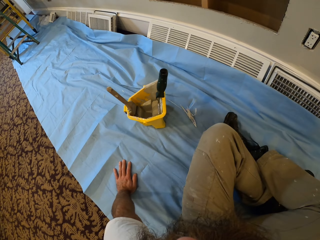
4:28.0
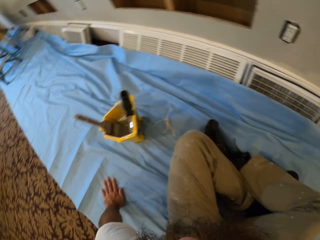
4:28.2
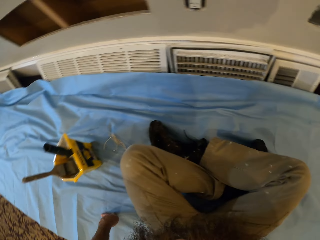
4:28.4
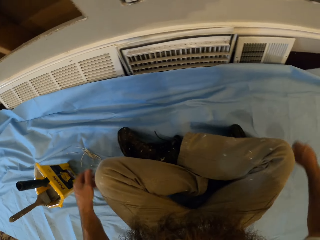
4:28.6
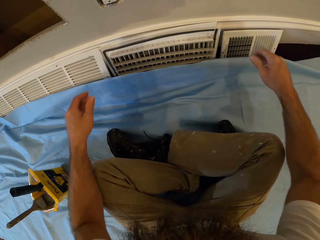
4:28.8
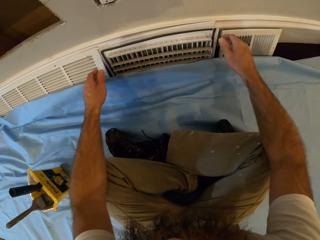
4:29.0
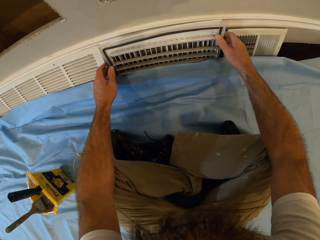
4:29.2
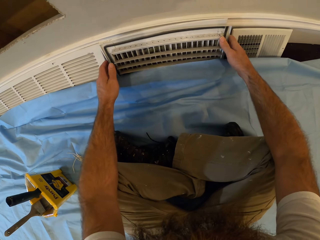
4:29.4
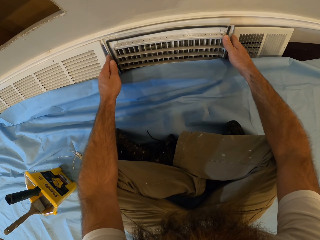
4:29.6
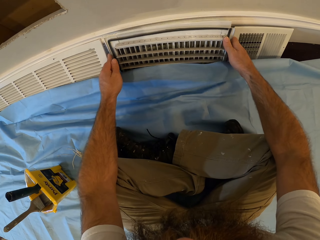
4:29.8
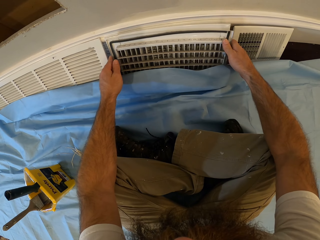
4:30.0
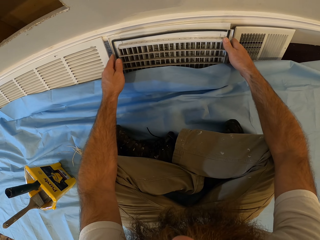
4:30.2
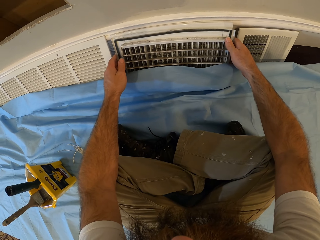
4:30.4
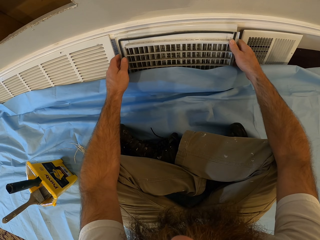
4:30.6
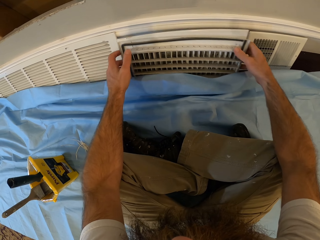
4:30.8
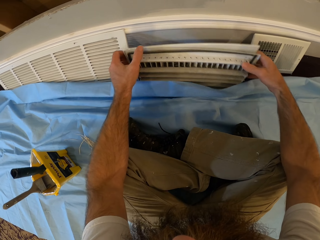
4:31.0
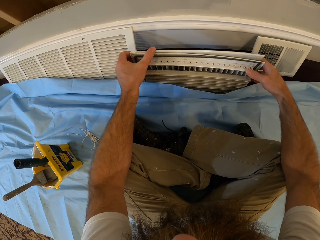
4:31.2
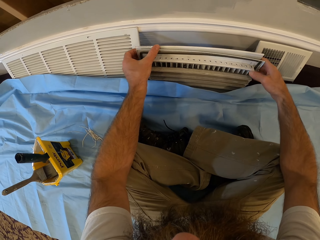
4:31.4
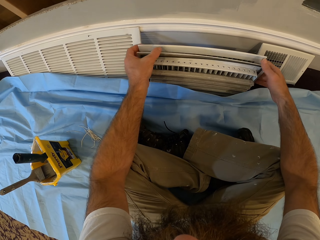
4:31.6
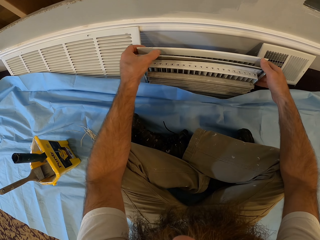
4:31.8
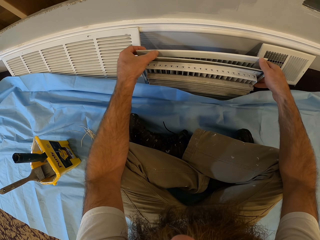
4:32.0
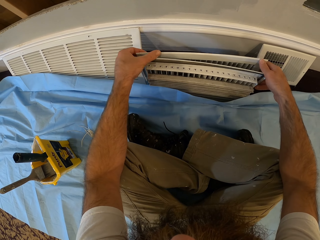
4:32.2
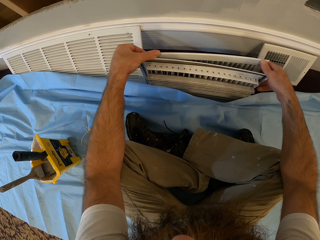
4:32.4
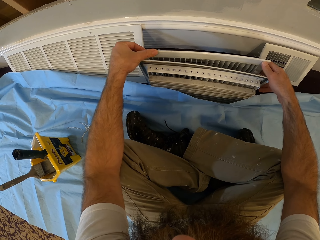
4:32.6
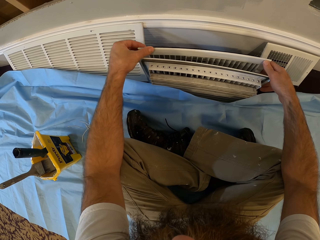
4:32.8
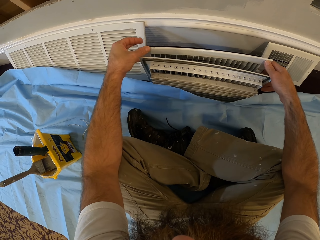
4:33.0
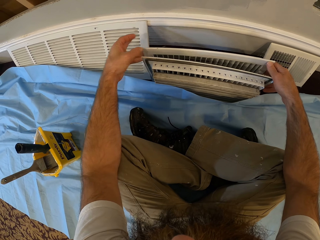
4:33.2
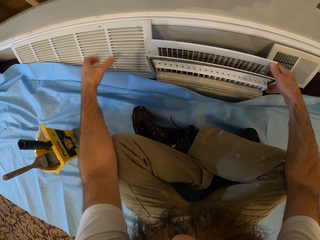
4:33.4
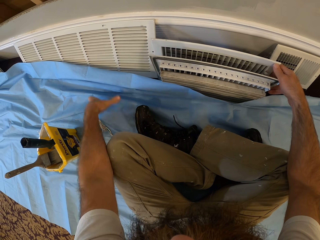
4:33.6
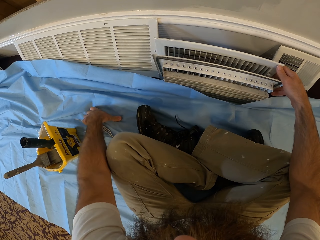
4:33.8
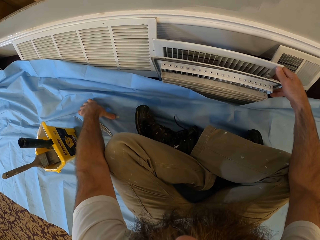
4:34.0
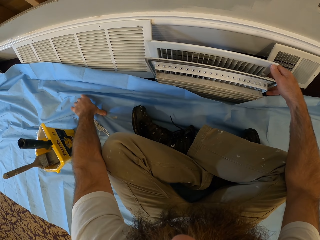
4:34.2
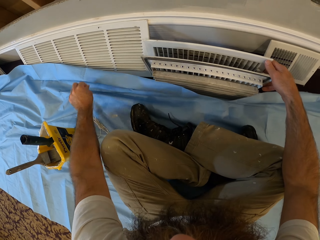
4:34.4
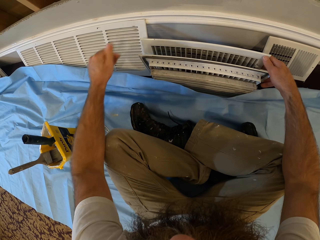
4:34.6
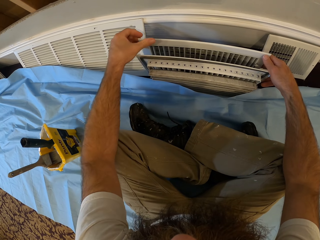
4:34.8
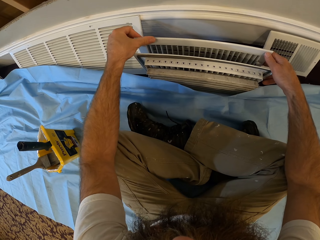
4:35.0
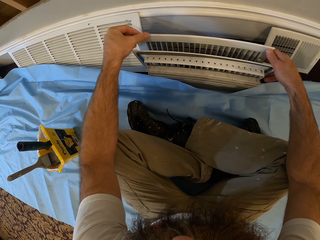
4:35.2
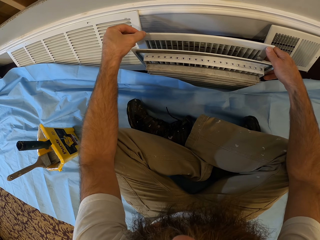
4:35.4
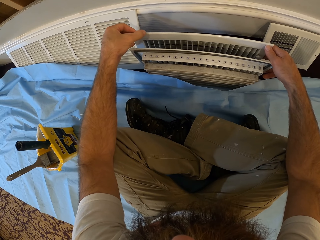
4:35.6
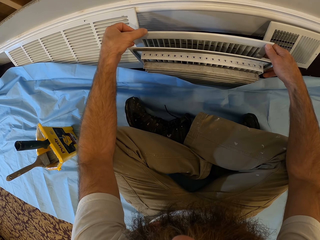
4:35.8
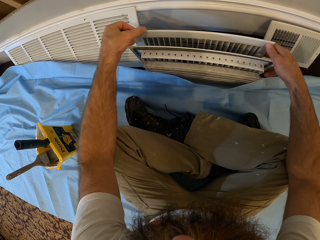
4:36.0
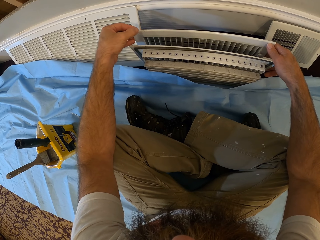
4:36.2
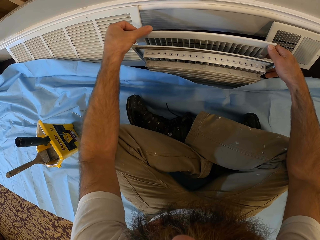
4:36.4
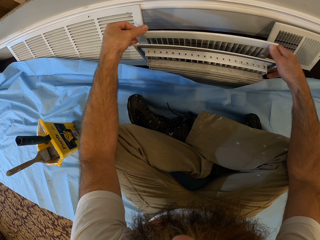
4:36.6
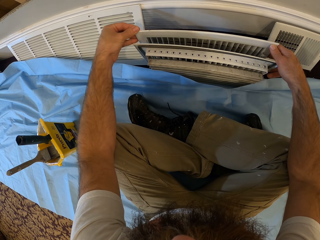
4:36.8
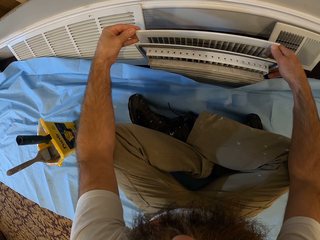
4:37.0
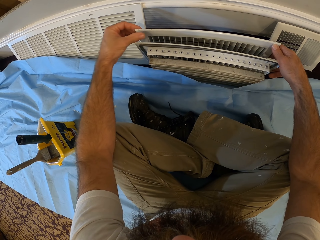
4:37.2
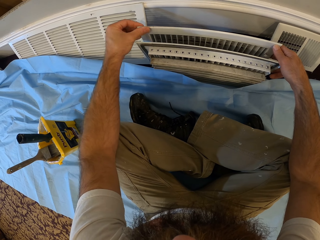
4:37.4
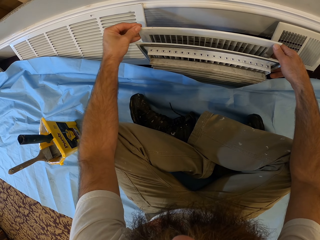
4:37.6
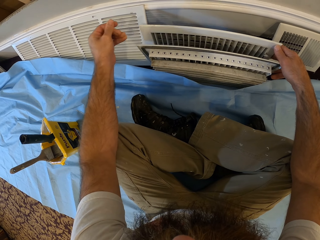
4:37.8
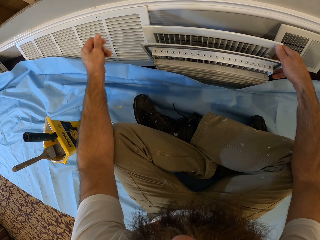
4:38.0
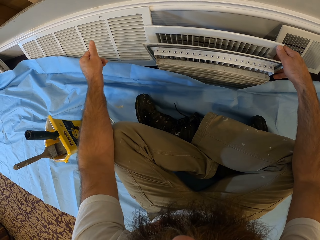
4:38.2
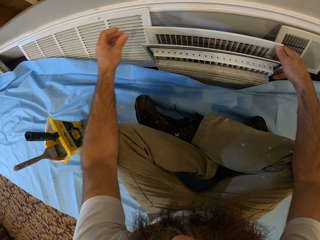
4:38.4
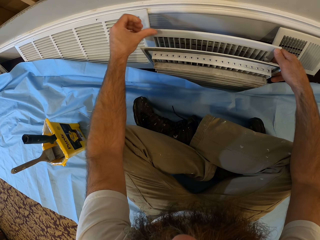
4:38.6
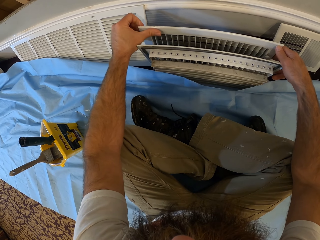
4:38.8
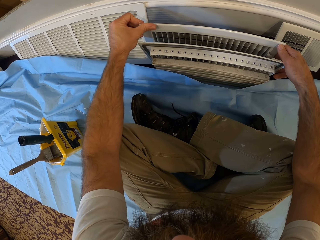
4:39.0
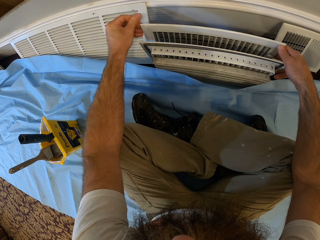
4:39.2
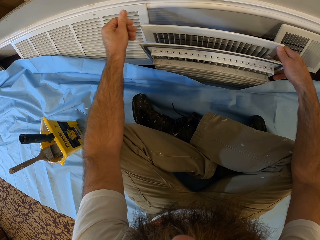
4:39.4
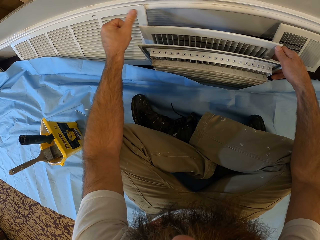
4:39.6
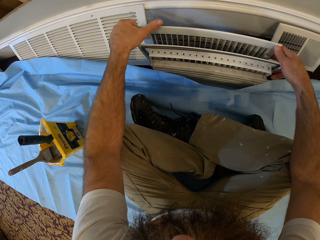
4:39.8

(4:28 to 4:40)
The camera wearer opens a vent cover with both hands. He touches the ventilator. He moves a vent grille with both his hands. He wipes the ventilator. He cleans his left hand on the sheet. He cleans the vent grille with his left hand.

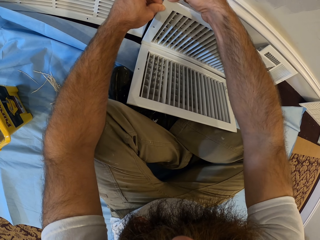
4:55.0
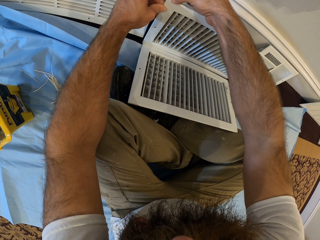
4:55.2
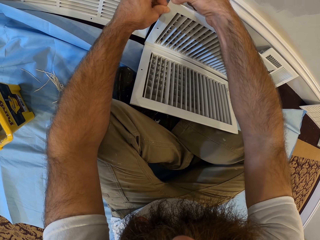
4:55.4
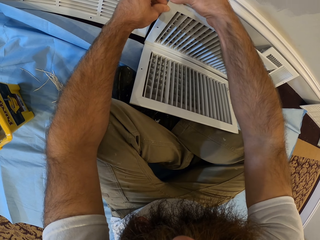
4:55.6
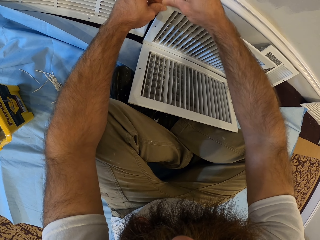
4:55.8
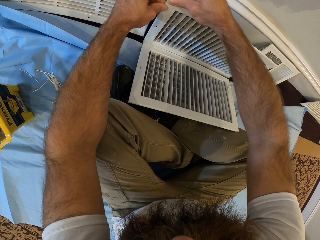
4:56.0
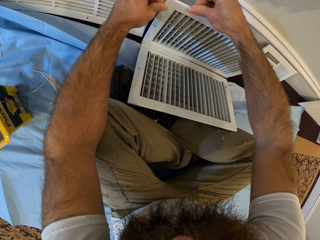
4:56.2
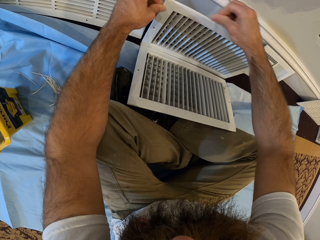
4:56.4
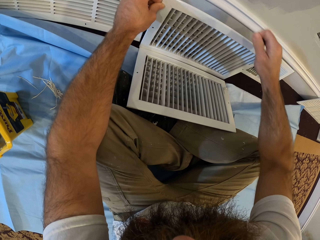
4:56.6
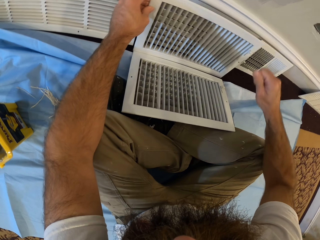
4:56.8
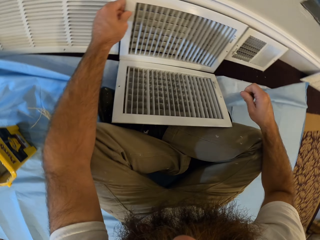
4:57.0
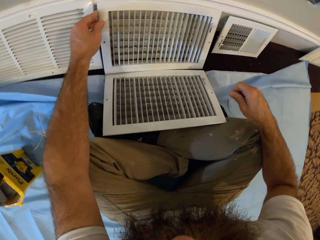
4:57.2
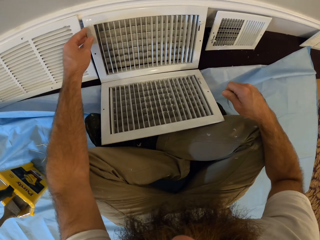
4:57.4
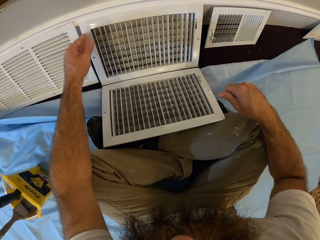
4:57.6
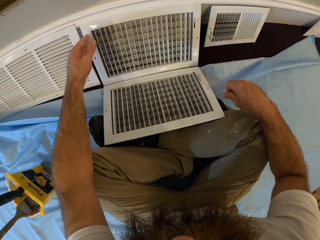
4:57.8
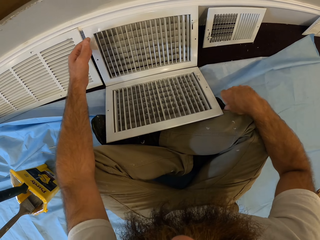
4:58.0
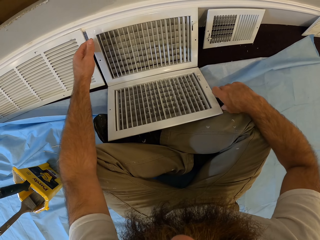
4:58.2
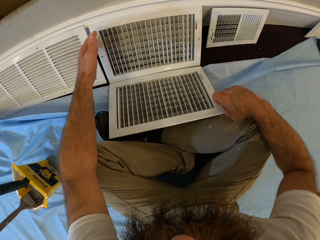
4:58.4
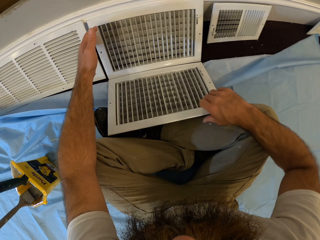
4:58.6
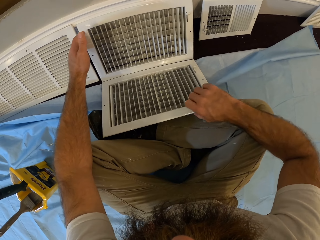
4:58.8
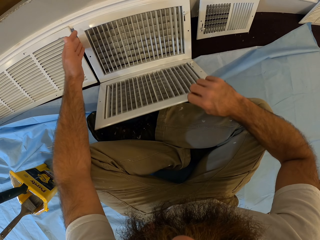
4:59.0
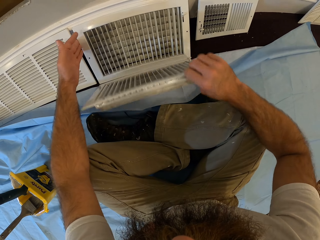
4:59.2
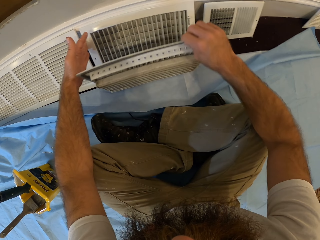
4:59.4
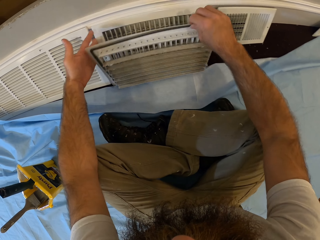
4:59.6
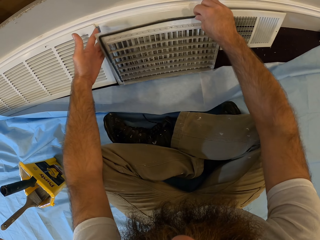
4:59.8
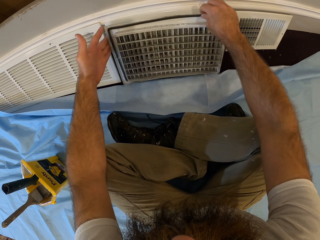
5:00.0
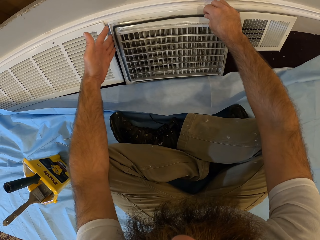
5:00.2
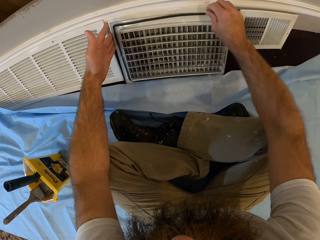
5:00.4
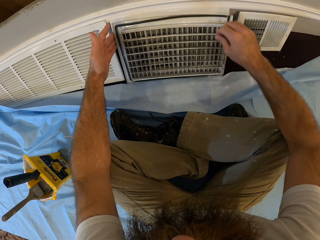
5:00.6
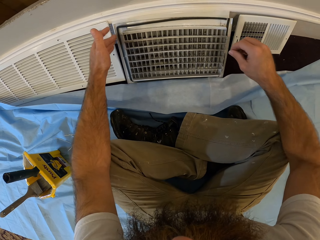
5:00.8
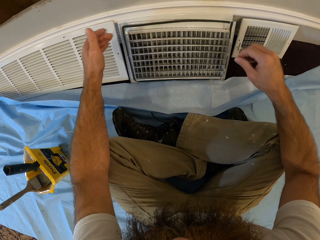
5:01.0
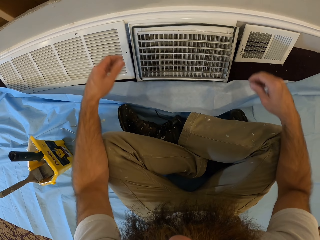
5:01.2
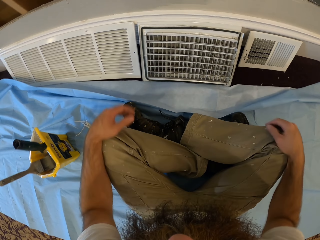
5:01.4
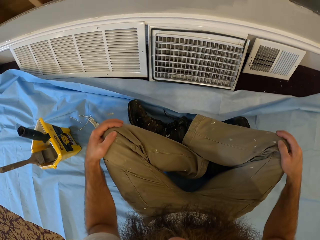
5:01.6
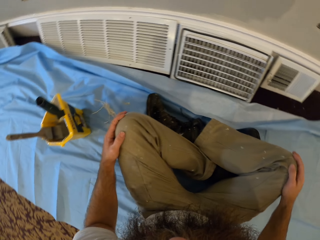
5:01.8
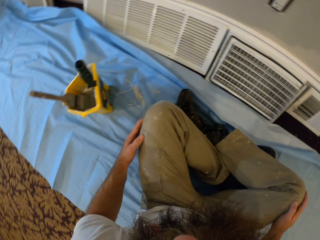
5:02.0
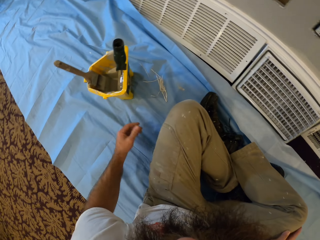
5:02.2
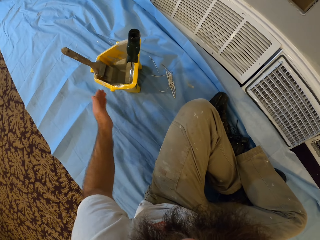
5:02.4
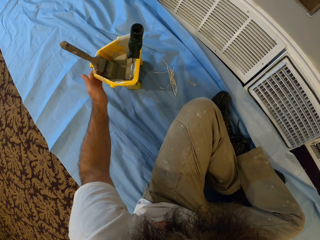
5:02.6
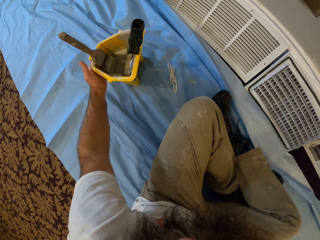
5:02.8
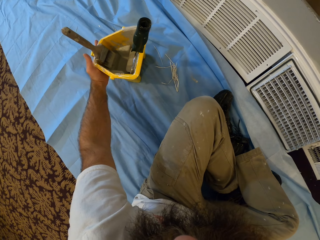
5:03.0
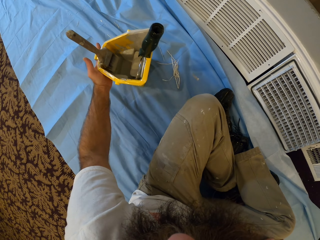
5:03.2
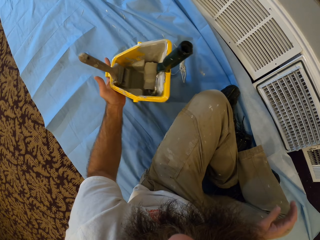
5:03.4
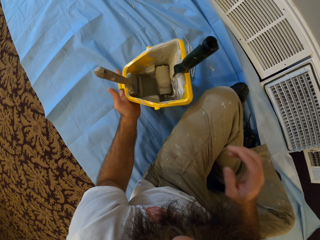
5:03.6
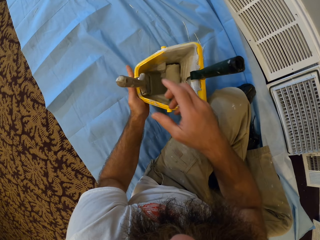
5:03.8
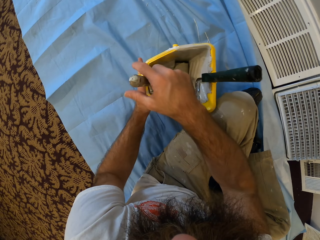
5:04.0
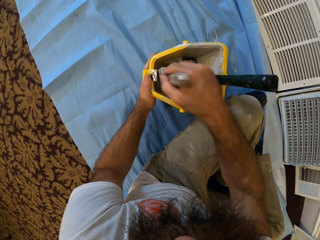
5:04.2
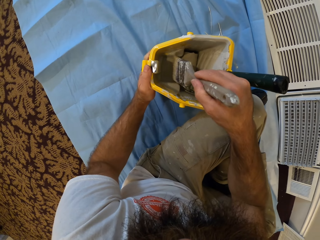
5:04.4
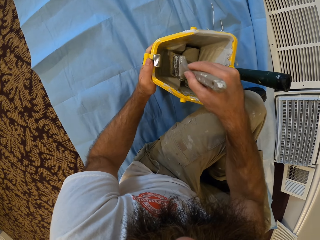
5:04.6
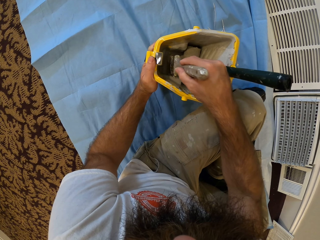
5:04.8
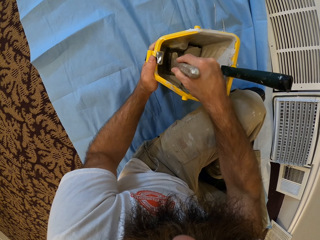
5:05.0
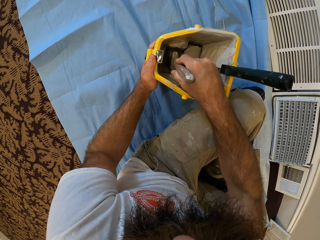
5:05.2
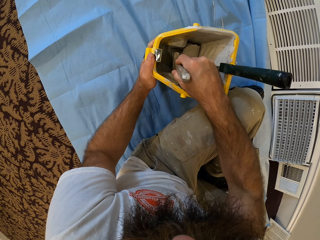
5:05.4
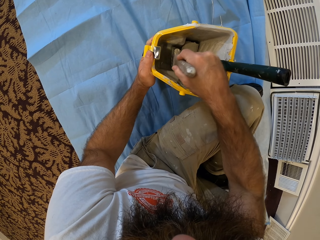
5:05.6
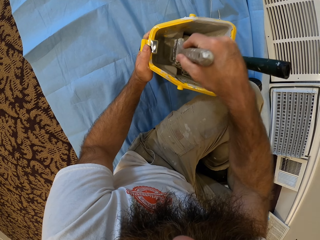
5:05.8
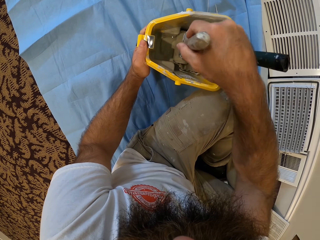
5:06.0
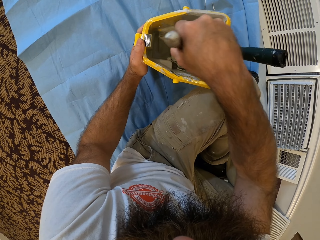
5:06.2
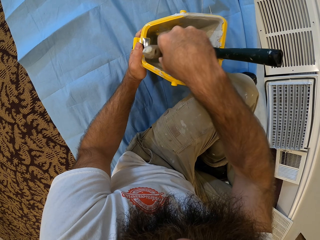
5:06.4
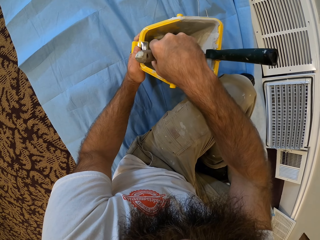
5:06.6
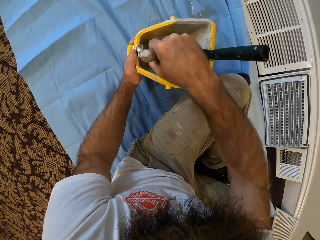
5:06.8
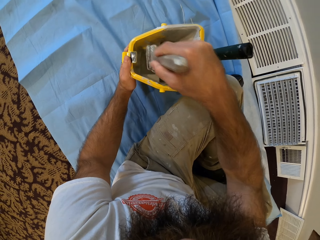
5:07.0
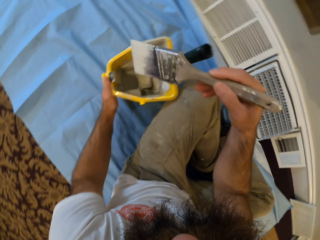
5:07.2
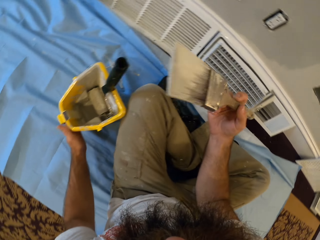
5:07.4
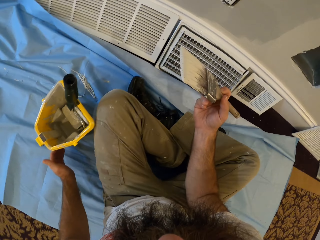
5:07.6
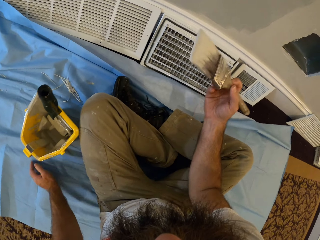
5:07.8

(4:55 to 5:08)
The camera wearer fixes the air conditioner control panel. He covers the vent with the vent cover with both hands. He wipes his hands on his legs. He moves a paint bucket on the floor towards him with his left hand. He picks up a paint brush from the paint bucket with his right hand. He takes paint from the paint bucket with the paint brush in his right hand and rubs the paint brush in the paint.
